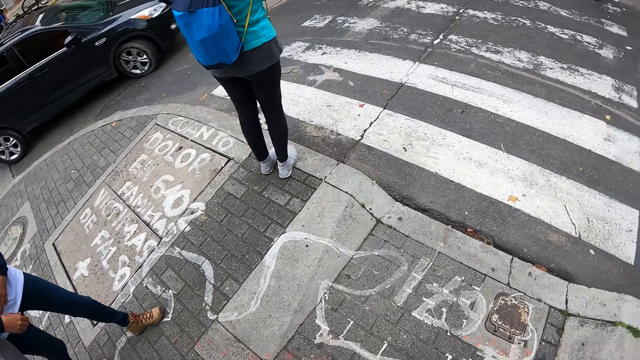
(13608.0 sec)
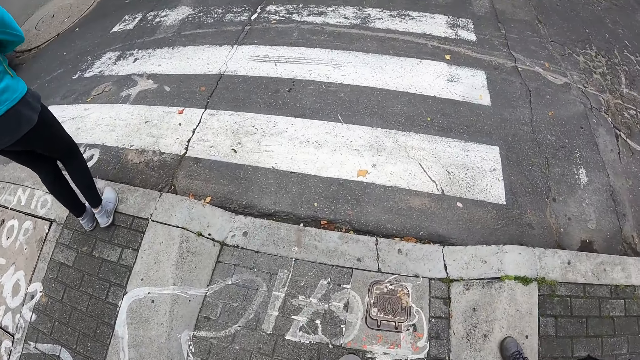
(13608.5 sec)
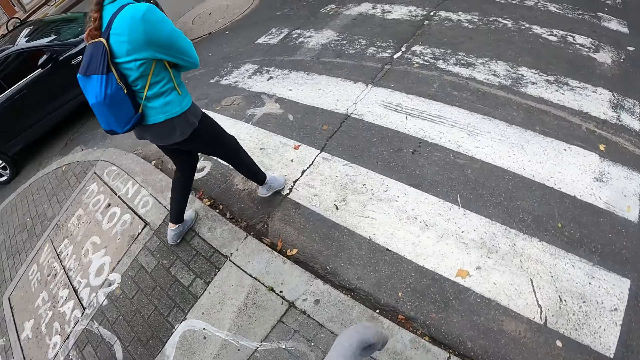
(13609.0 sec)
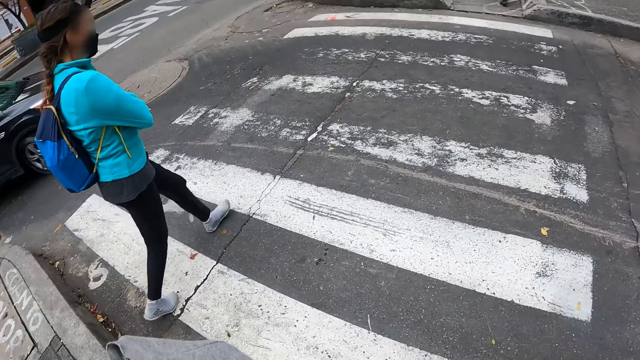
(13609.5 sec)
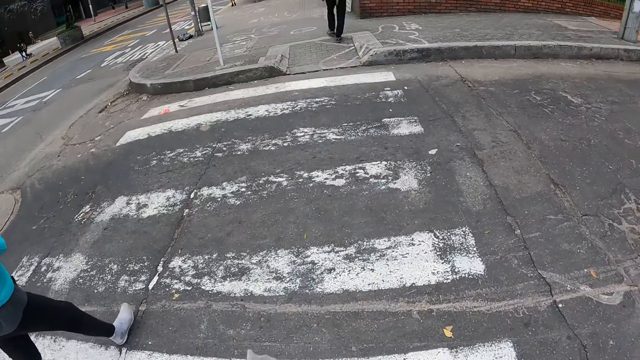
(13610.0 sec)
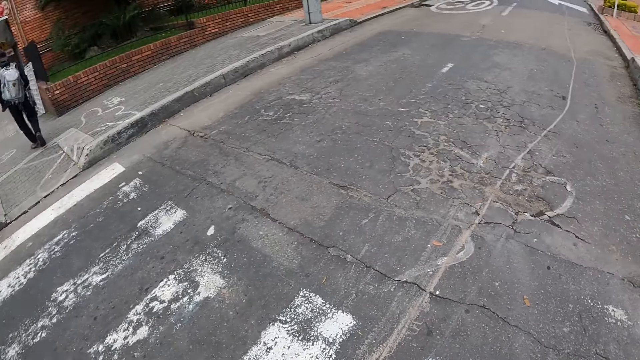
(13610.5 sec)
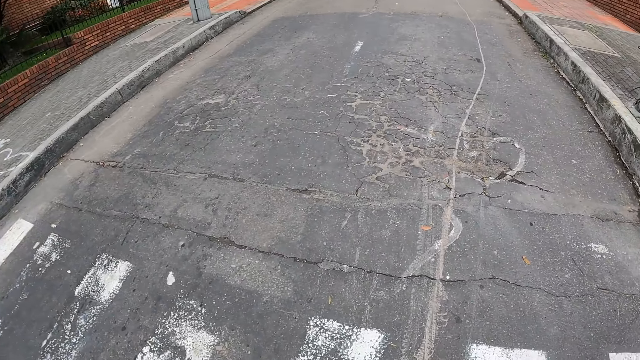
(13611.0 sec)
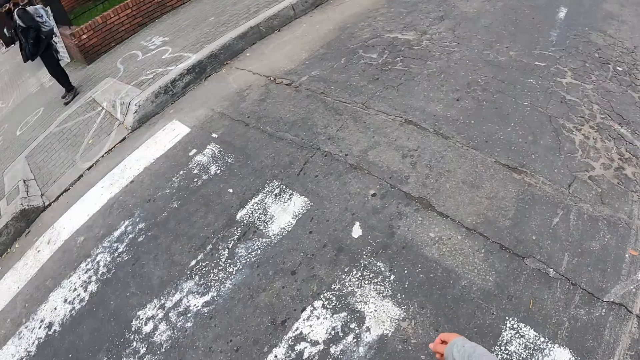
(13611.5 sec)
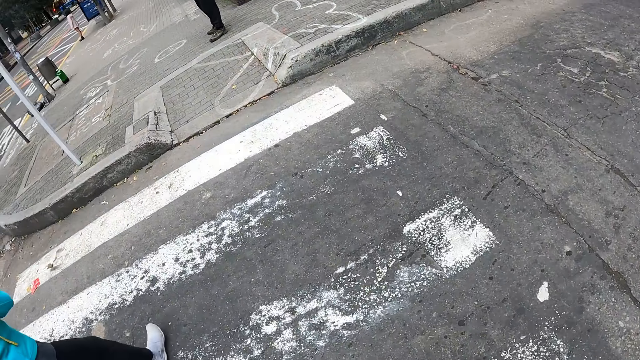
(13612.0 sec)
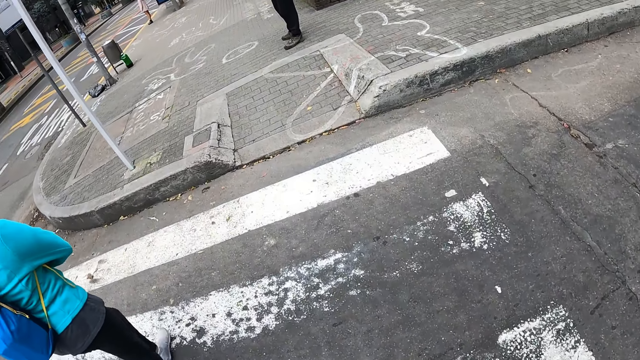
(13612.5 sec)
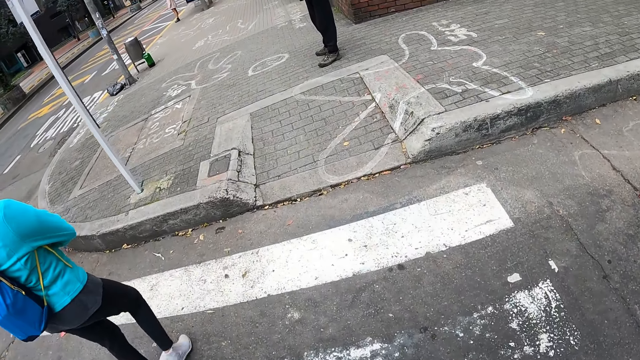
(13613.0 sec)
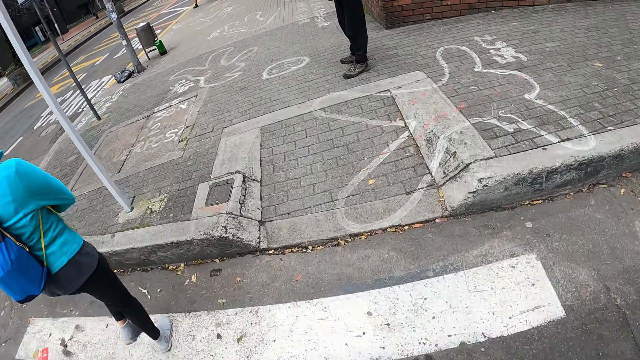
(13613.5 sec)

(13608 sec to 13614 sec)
The camera wearer raises her left hand up.

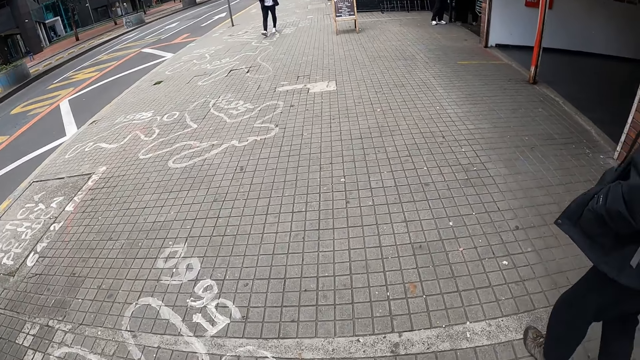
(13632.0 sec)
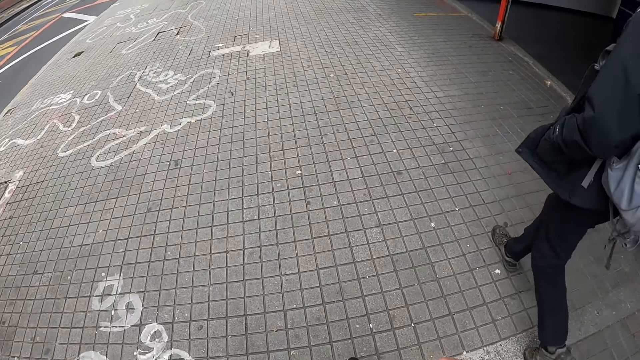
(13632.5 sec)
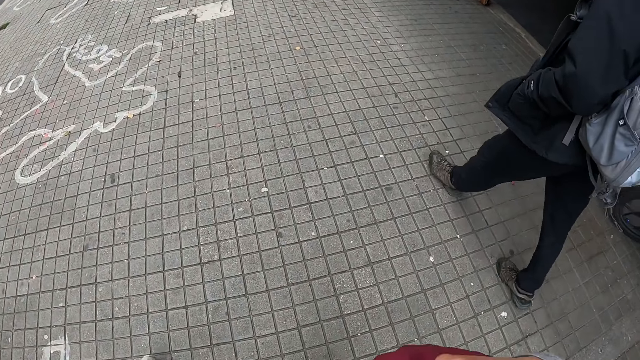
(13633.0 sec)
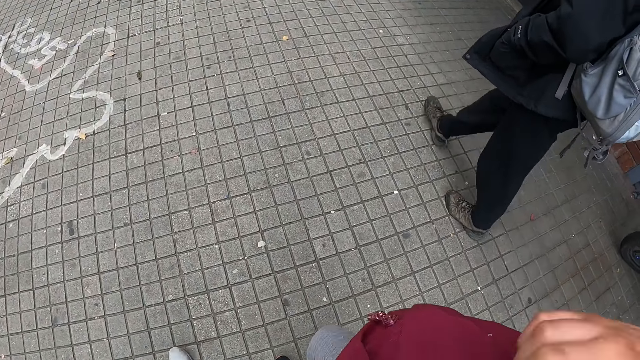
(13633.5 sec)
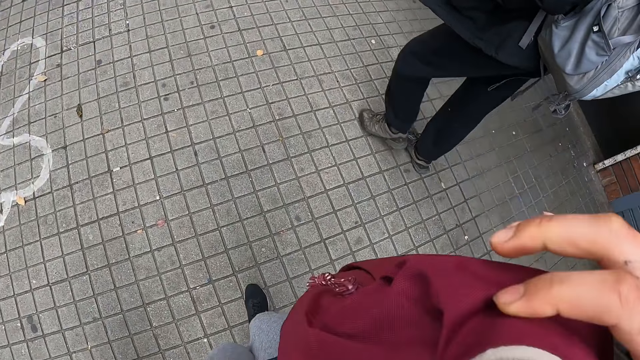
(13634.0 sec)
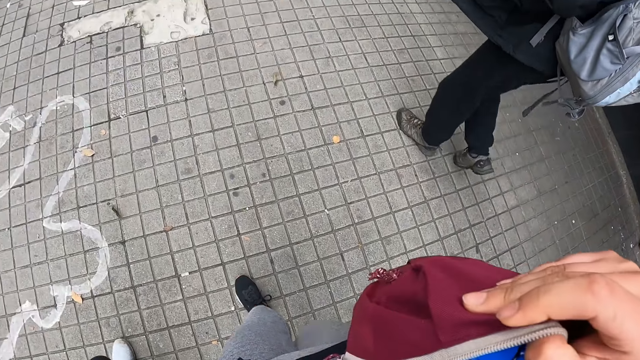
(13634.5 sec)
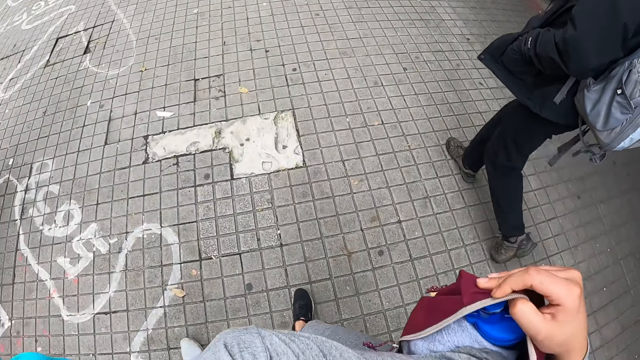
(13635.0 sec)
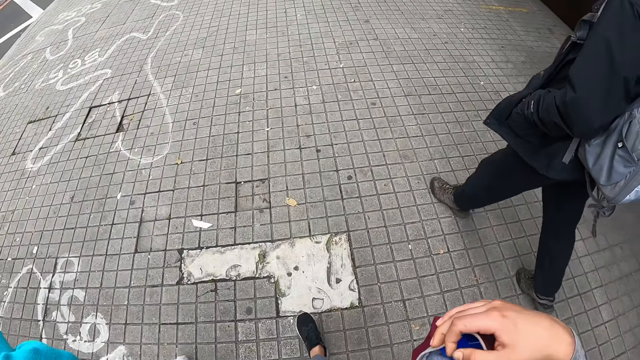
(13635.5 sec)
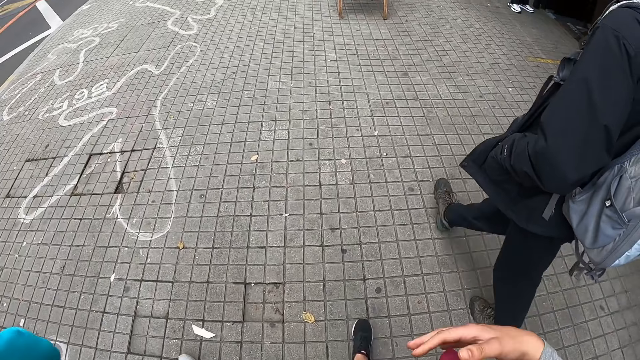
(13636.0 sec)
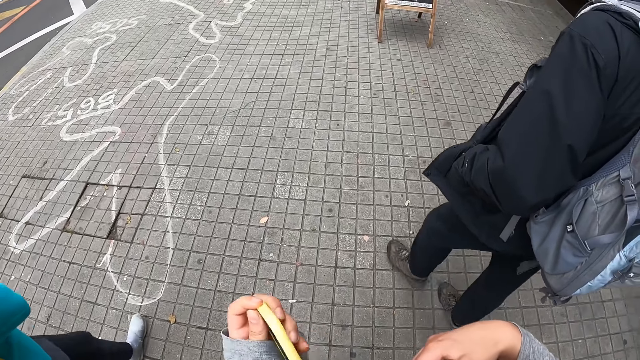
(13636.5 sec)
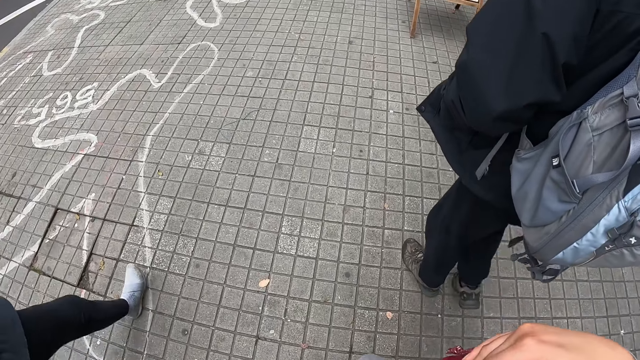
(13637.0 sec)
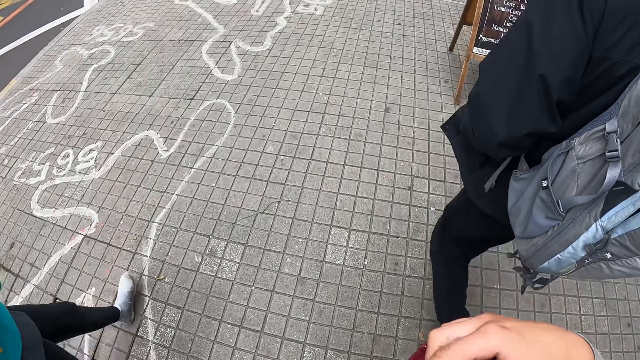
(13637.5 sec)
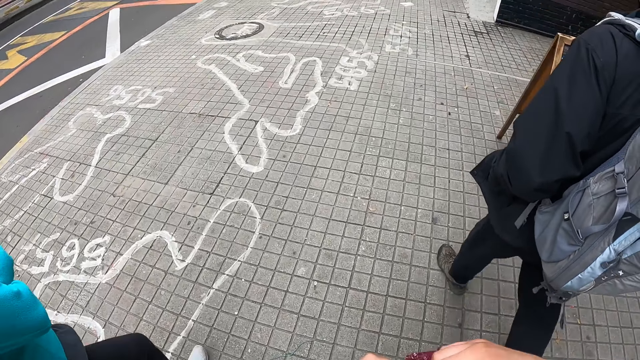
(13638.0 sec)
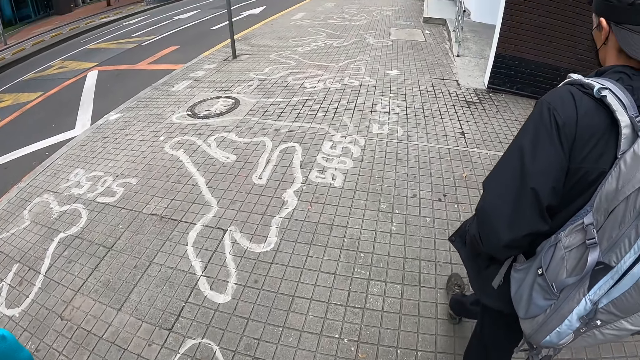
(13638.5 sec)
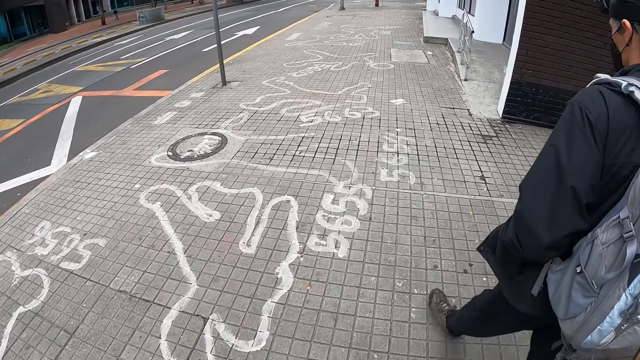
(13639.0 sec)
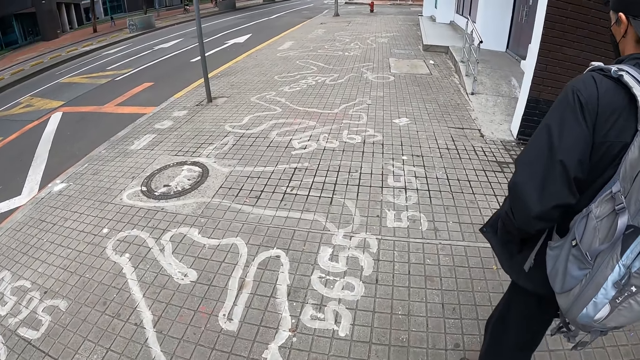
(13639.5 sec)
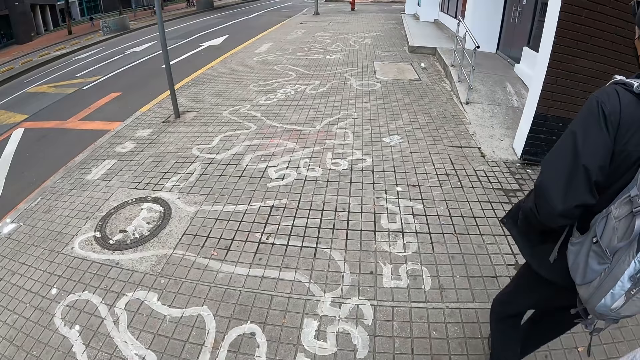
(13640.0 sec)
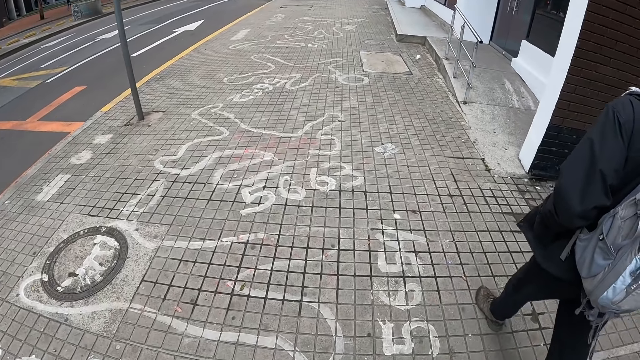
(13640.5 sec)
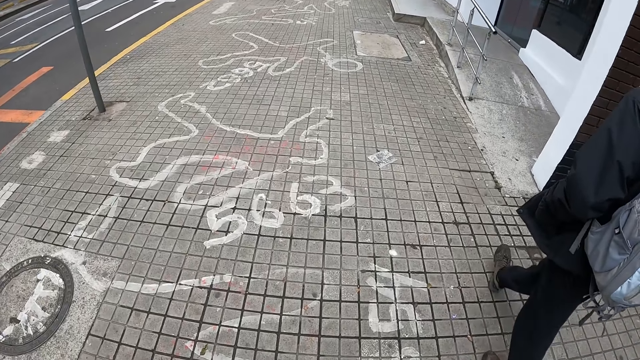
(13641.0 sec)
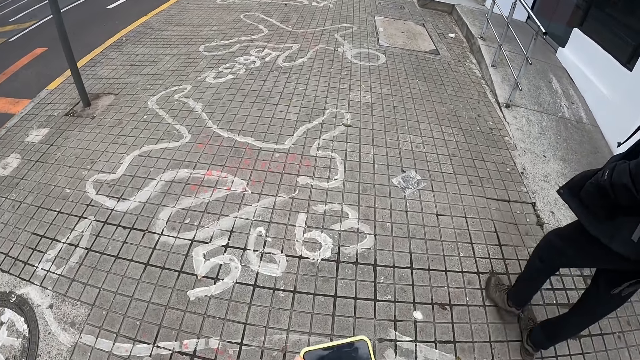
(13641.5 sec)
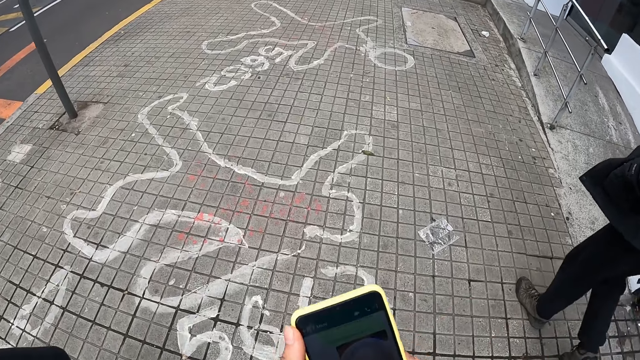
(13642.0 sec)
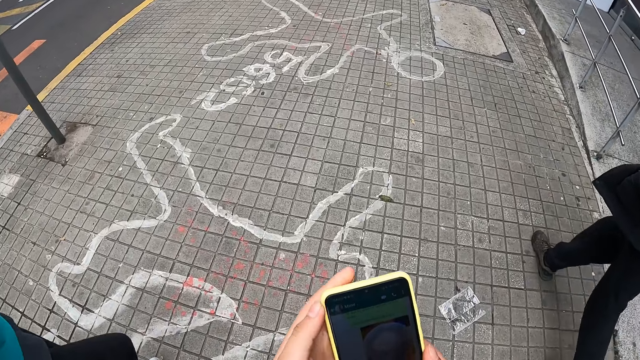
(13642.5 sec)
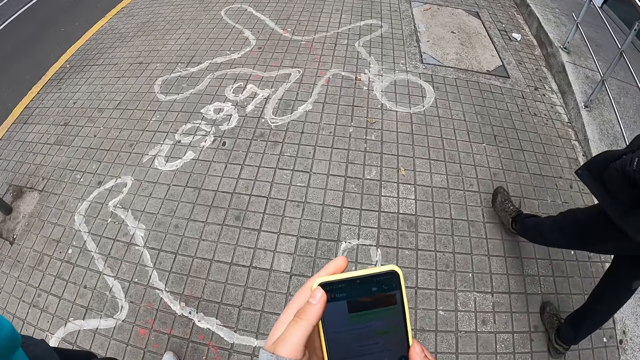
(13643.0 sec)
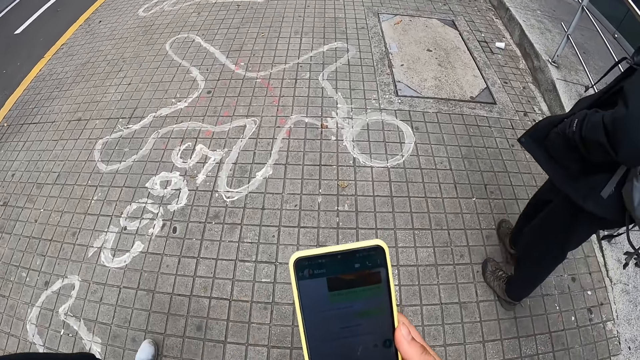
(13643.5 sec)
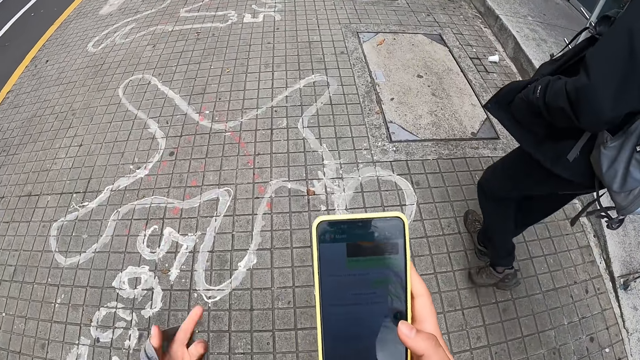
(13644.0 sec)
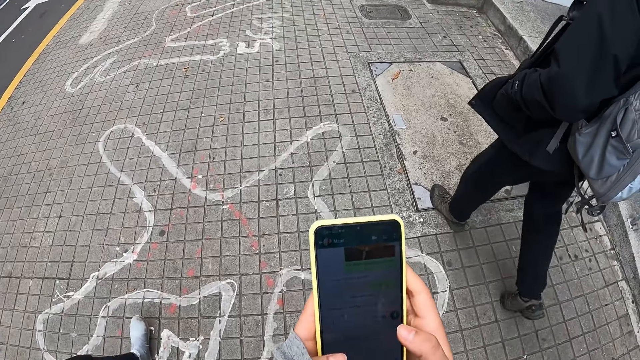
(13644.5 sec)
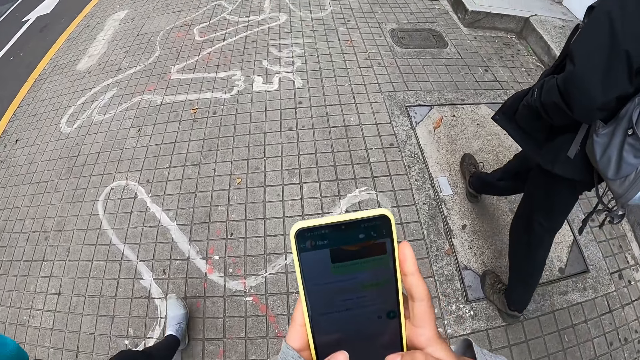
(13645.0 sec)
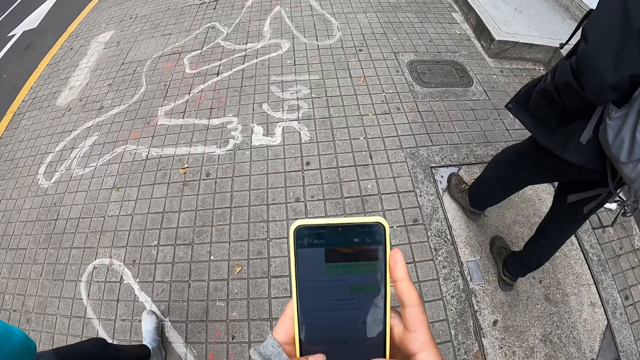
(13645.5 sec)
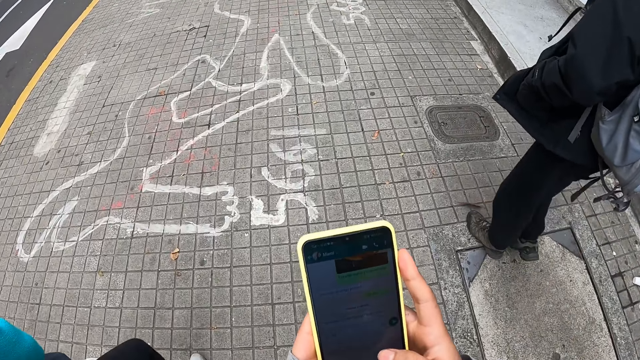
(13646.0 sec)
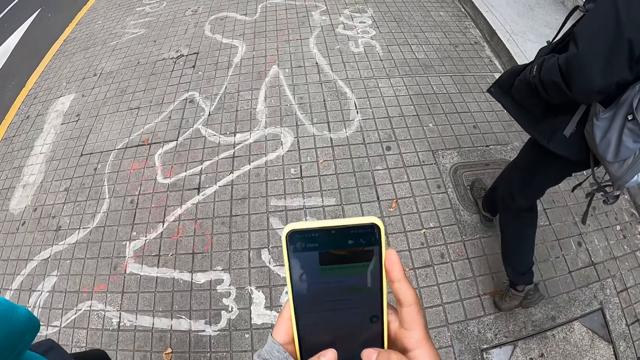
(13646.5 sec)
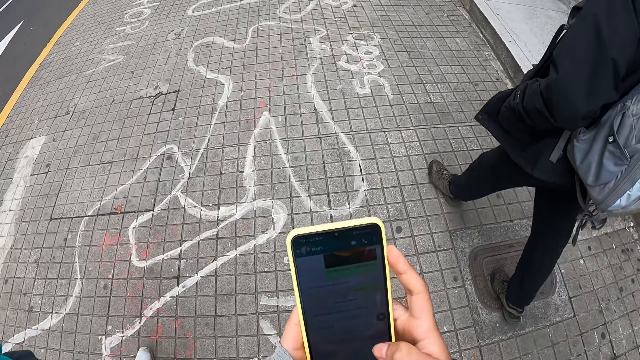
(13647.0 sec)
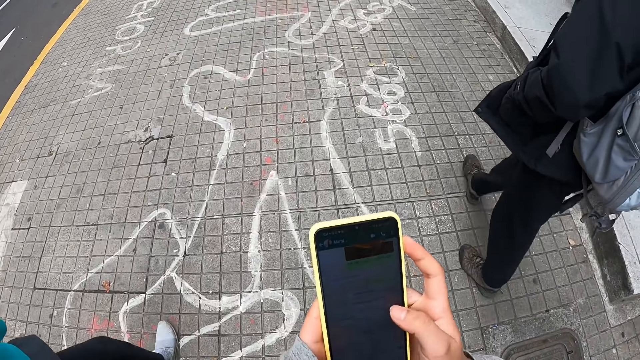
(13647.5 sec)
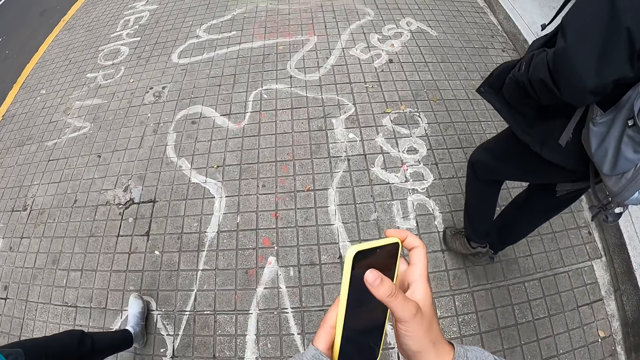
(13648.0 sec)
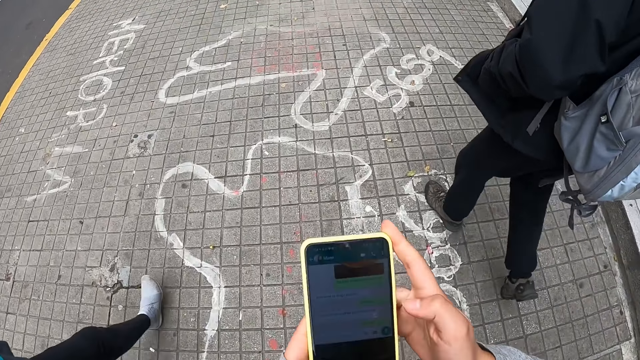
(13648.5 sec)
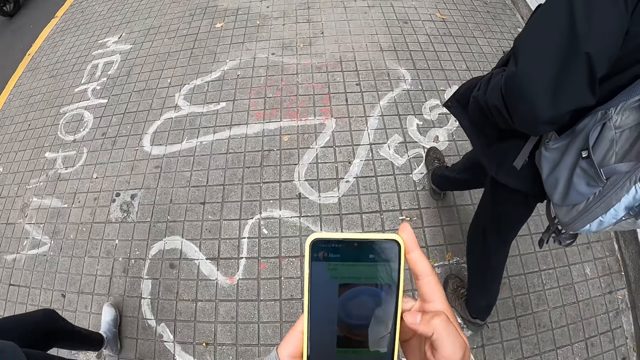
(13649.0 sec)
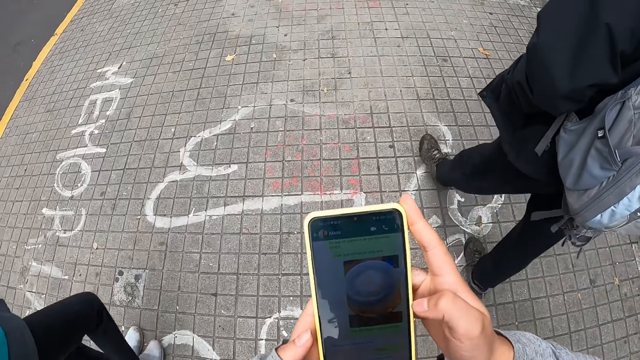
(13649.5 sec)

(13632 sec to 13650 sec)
The camera wearer takes out a phone from her bag with both hands. She walks and operates the phone in her hand.
